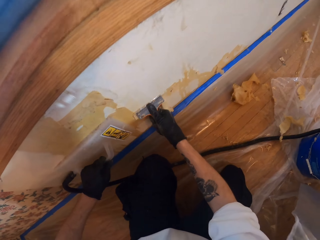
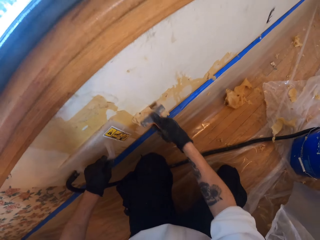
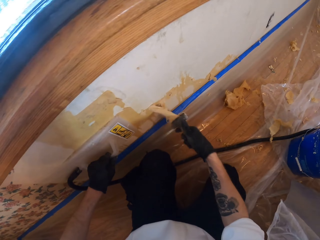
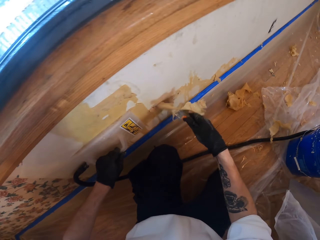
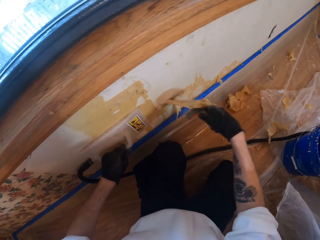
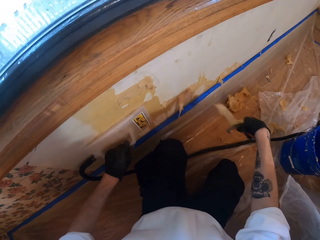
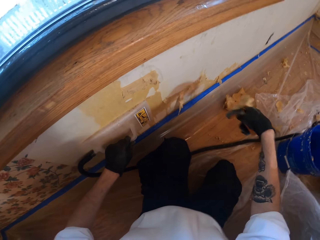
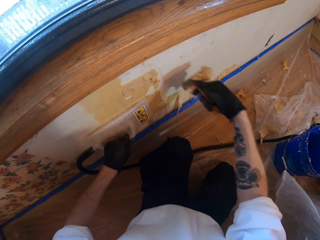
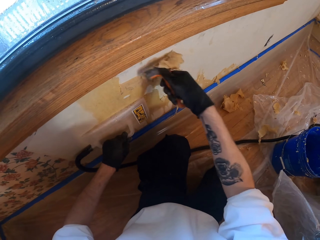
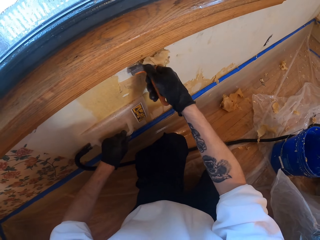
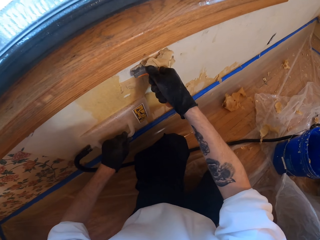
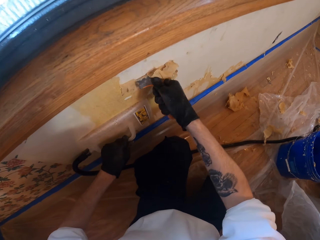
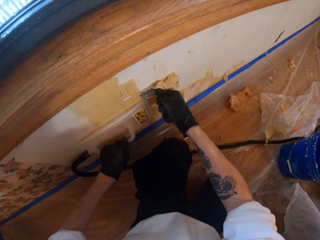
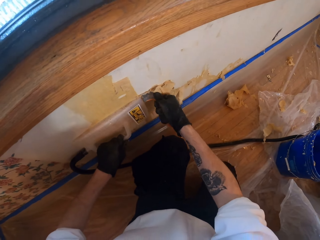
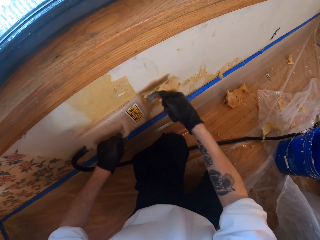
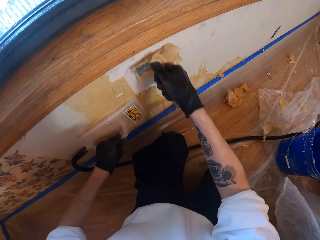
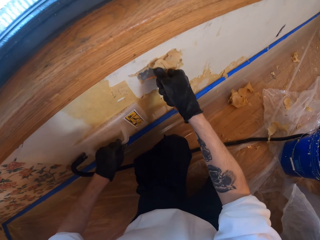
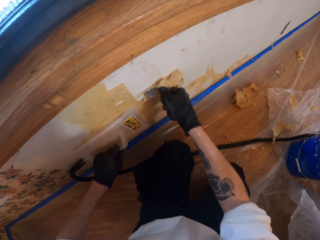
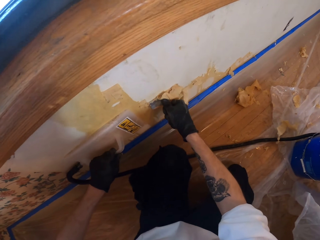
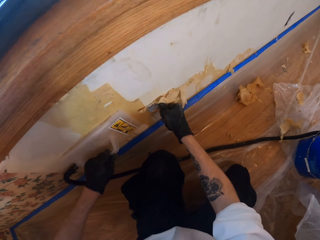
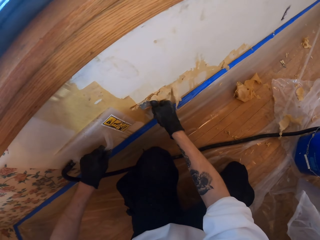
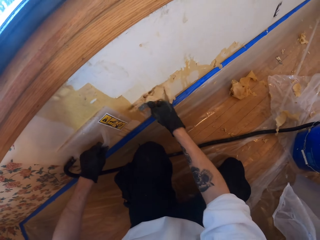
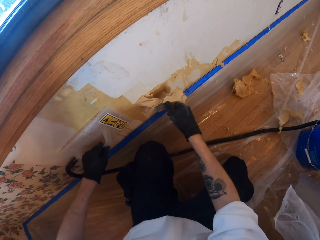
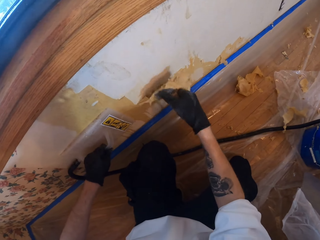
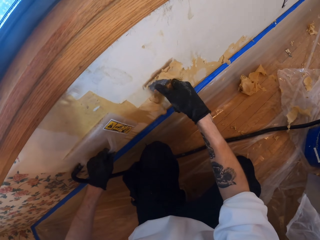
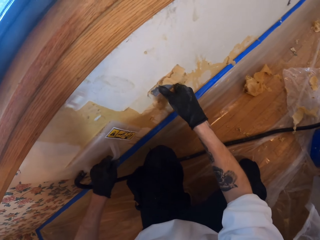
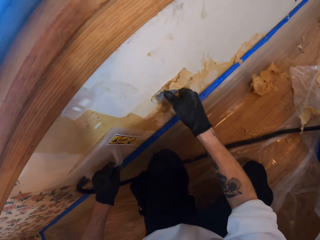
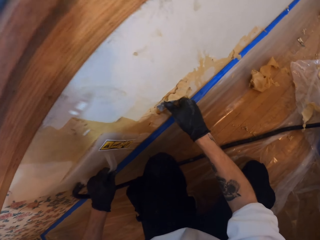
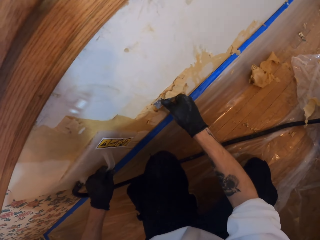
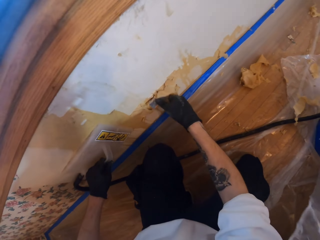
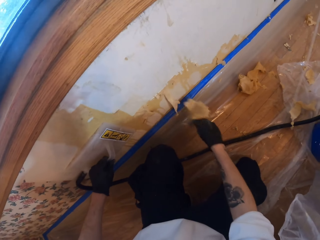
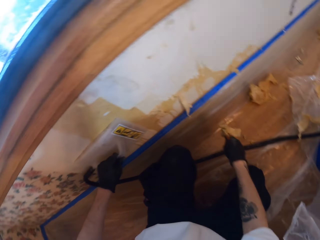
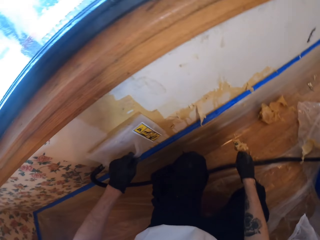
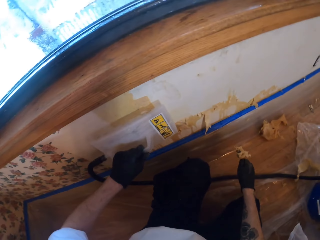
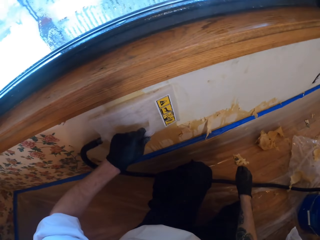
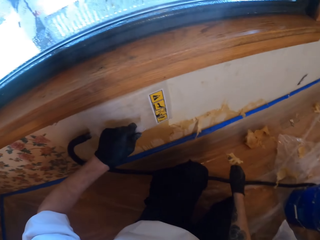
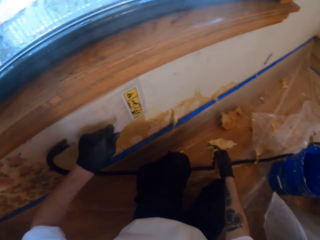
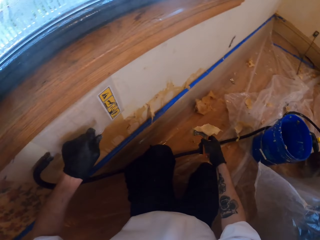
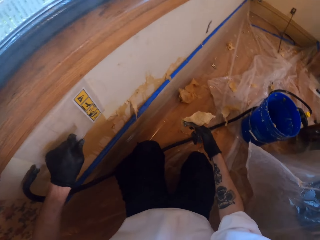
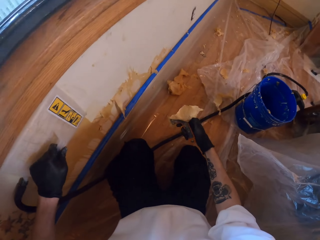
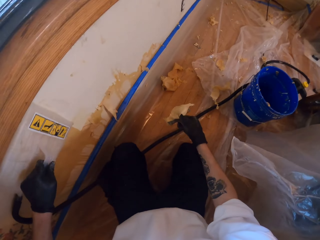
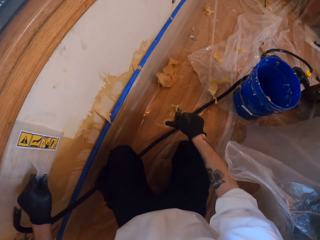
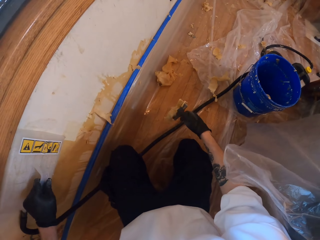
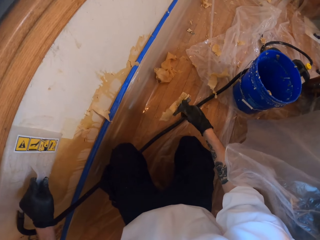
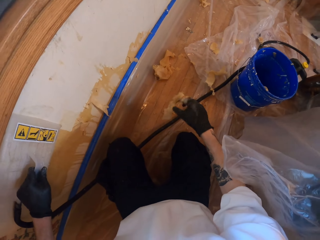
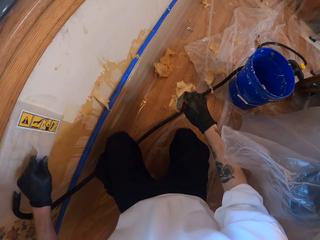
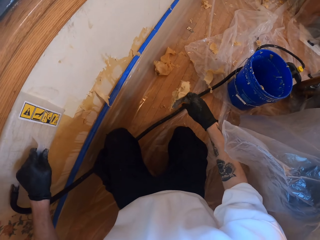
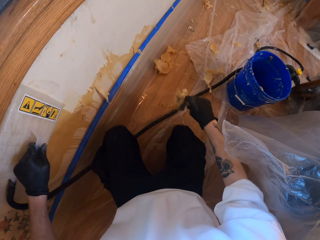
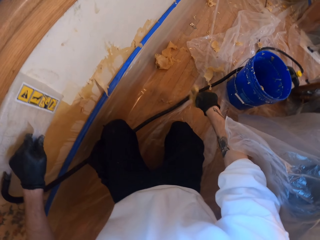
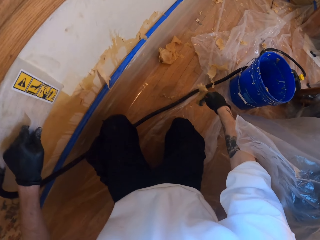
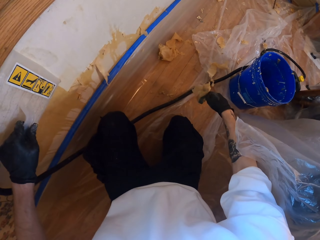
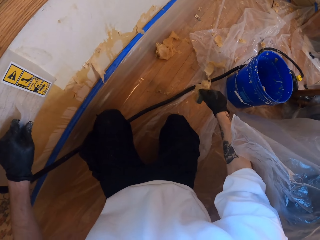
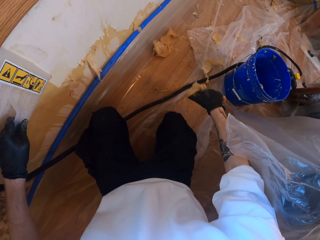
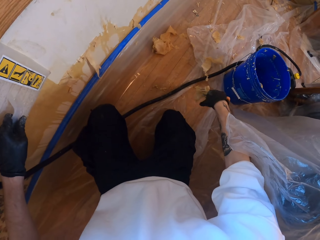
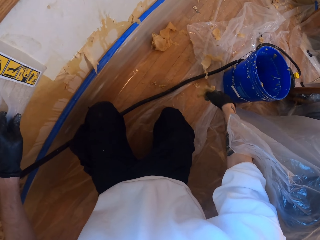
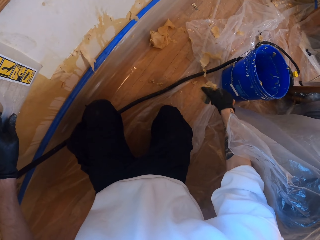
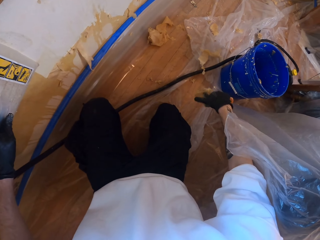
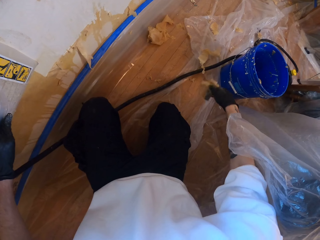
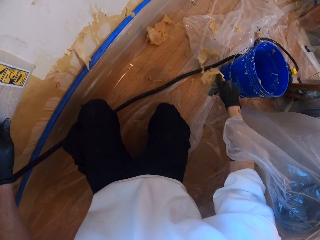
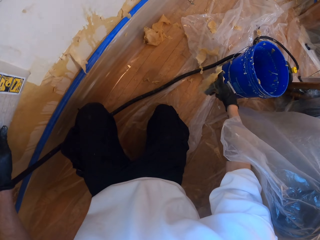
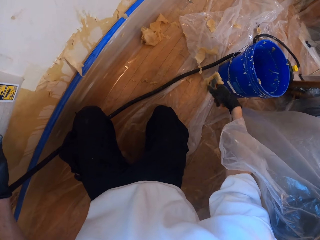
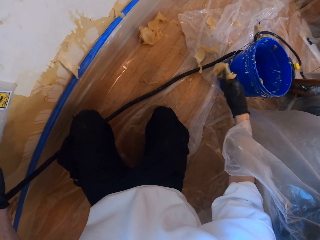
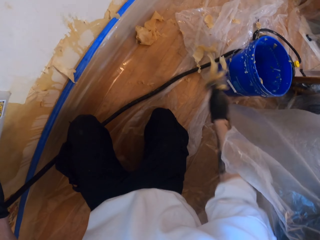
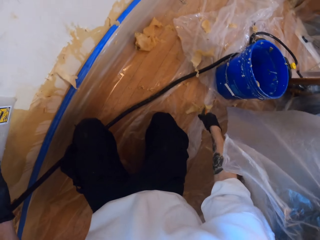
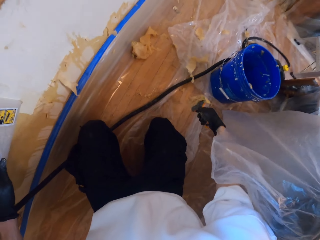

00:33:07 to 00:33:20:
The camera wearer puts the leveler on the wall. They remove stuck paint from the paint scraper.

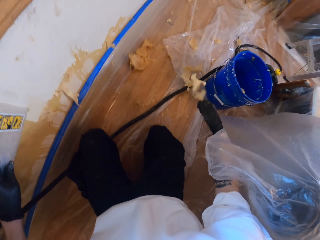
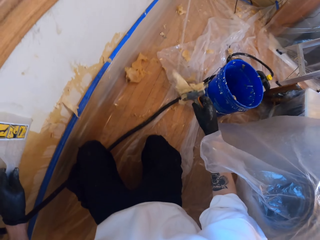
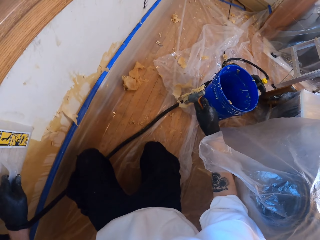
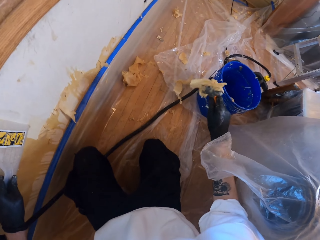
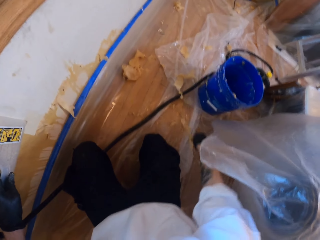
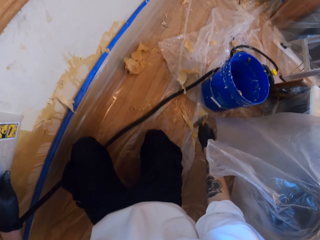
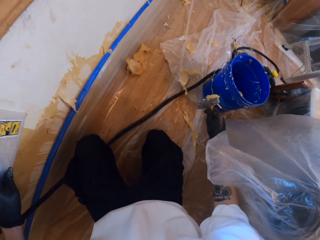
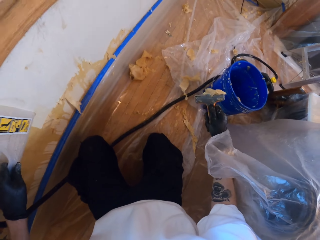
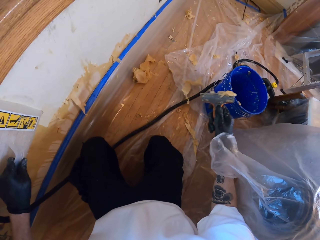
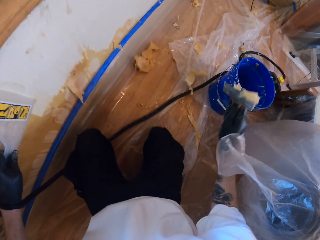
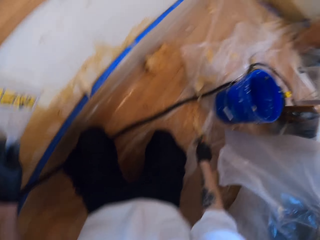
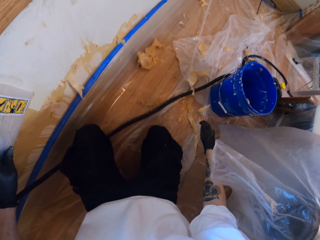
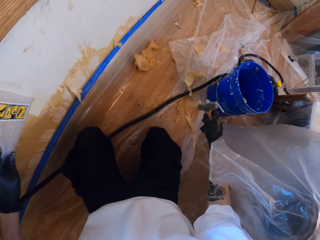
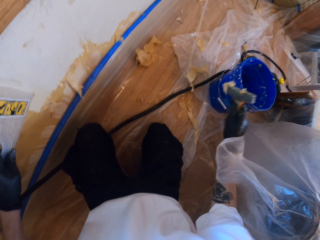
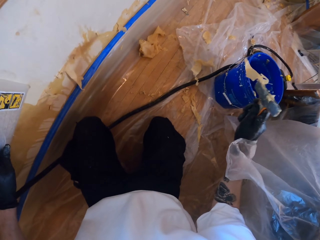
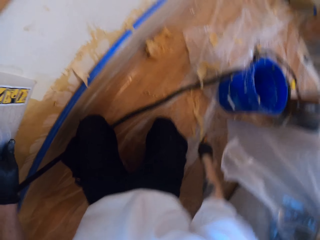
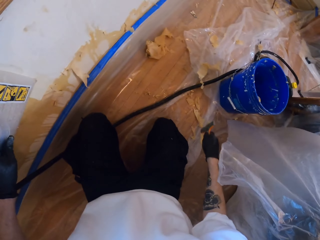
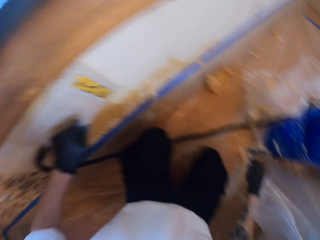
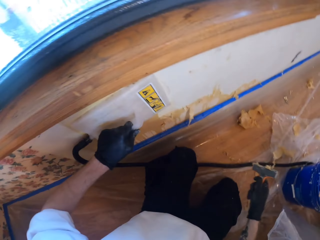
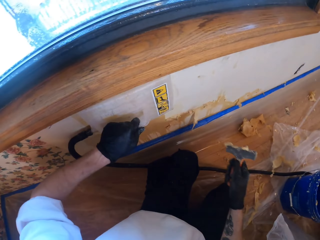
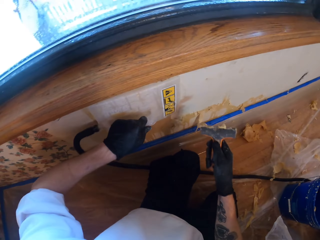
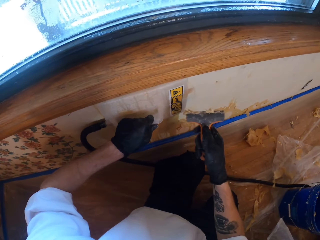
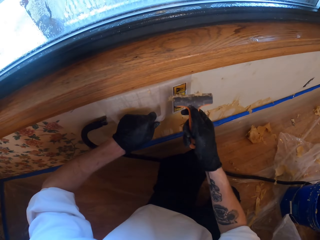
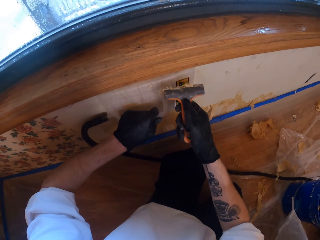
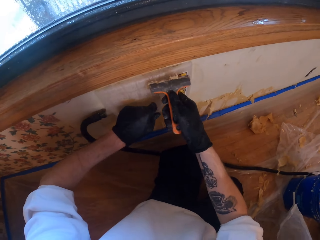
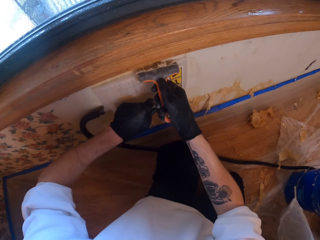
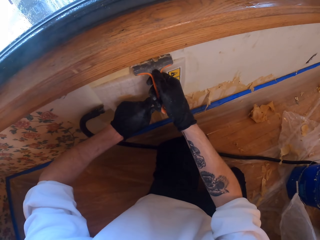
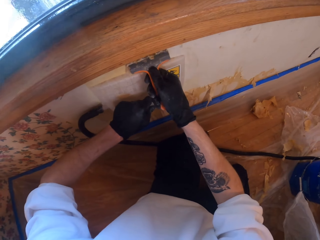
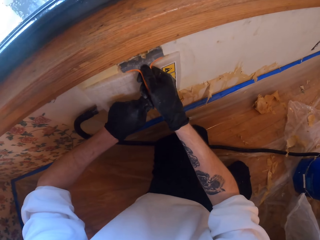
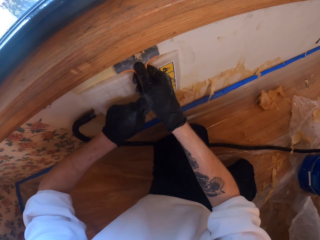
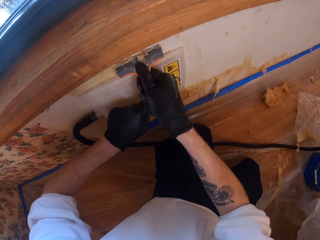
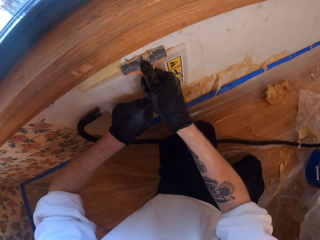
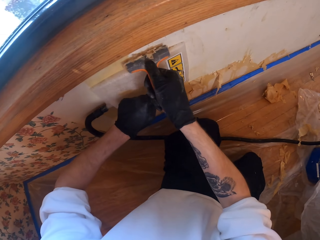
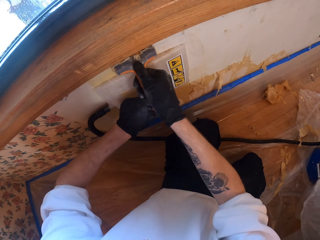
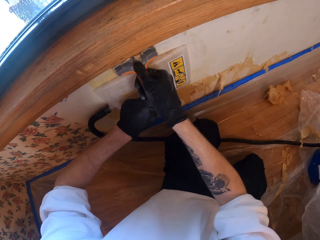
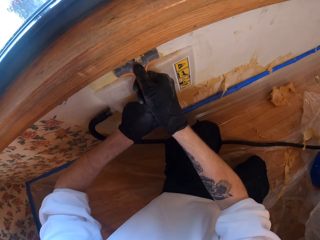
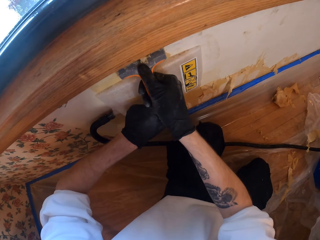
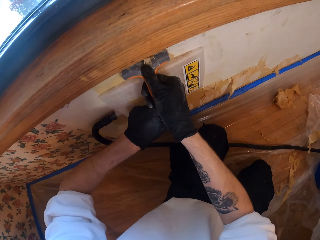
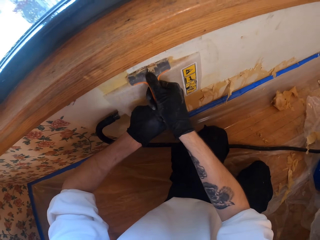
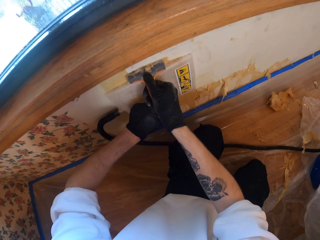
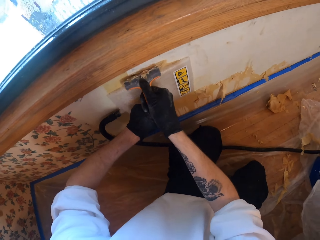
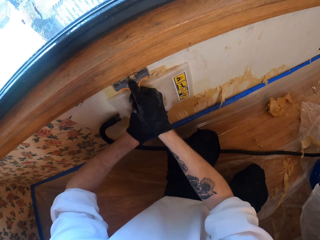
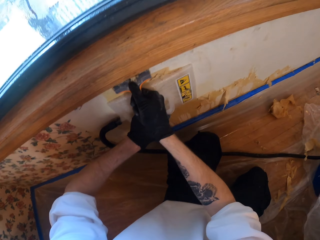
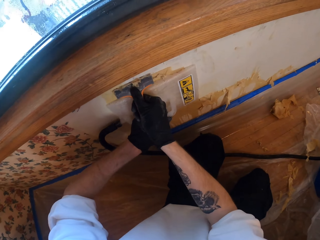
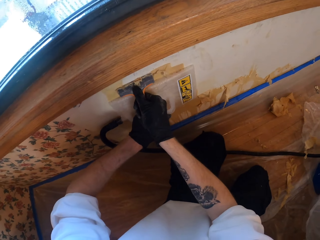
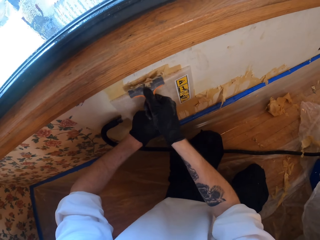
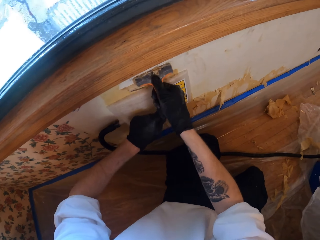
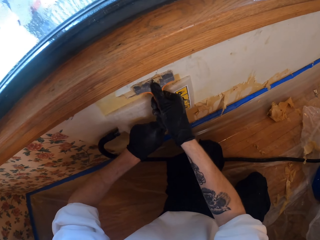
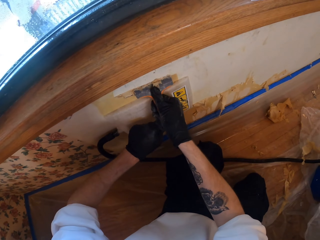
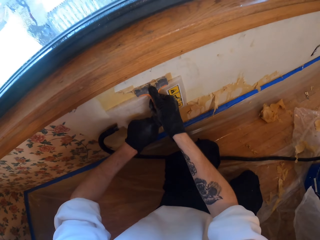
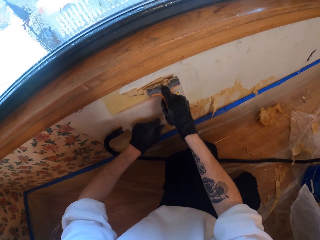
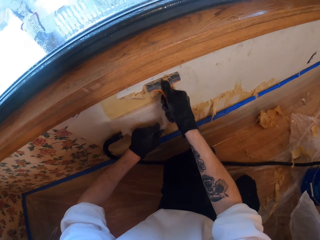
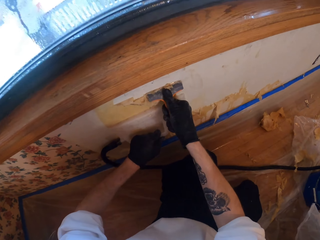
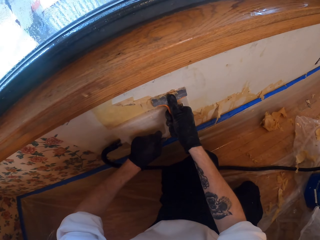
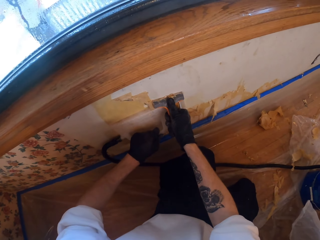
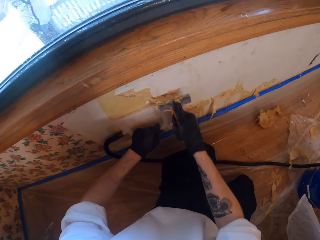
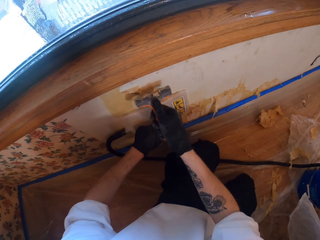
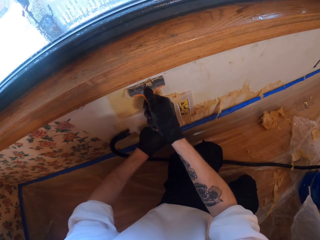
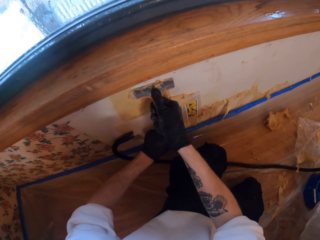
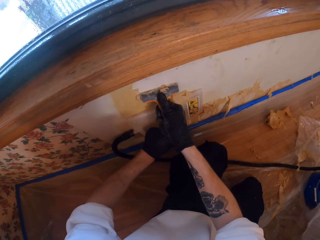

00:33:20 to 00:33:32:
The camera wearer shakes off dirt from the metal. They scrub the wall. They remove paint from the wall.
